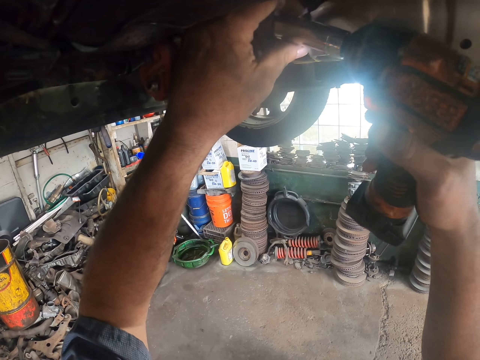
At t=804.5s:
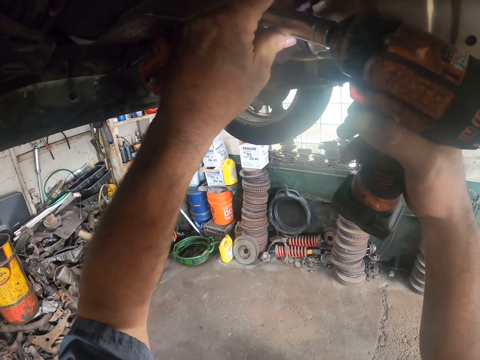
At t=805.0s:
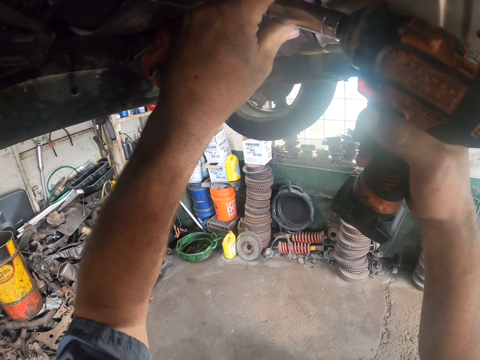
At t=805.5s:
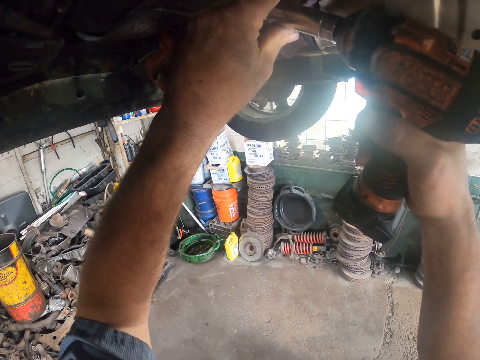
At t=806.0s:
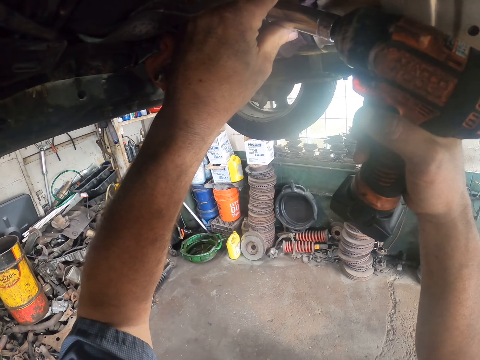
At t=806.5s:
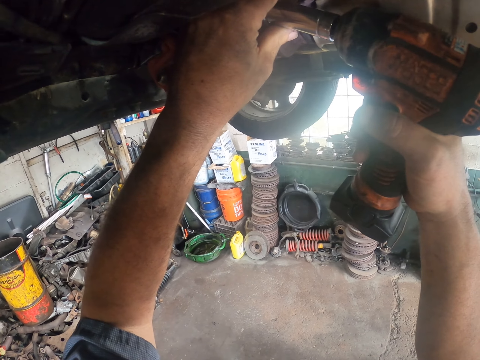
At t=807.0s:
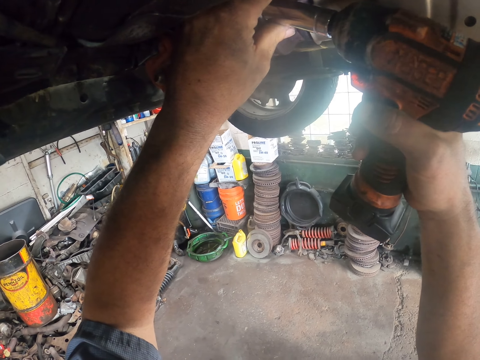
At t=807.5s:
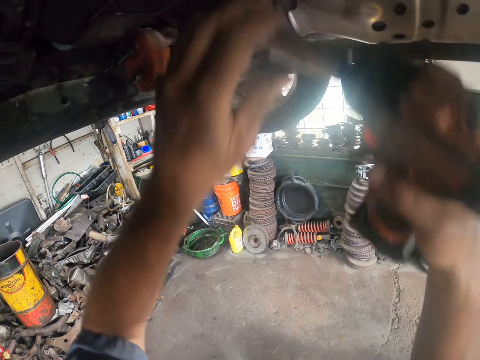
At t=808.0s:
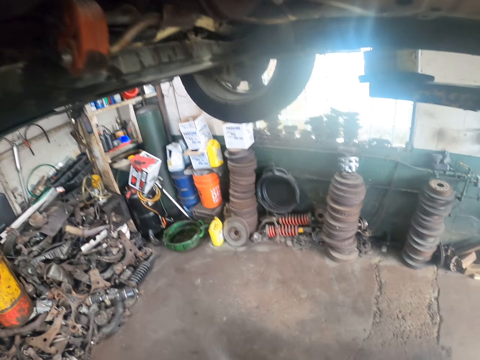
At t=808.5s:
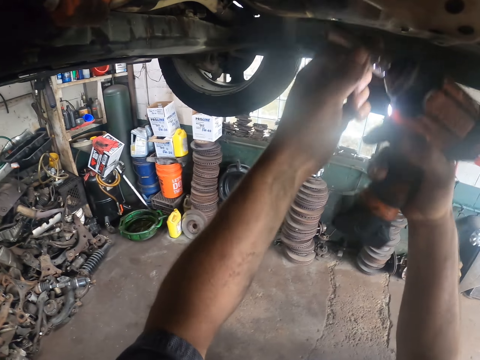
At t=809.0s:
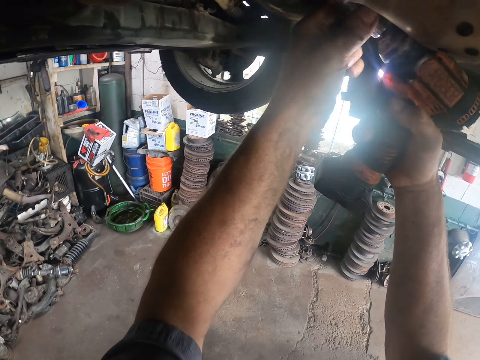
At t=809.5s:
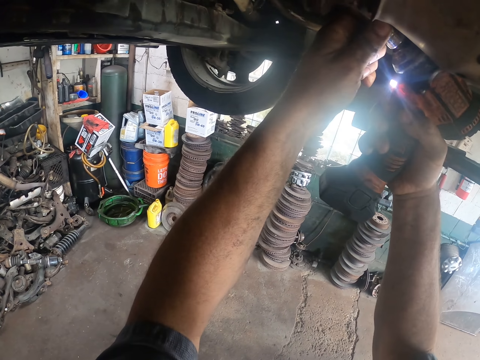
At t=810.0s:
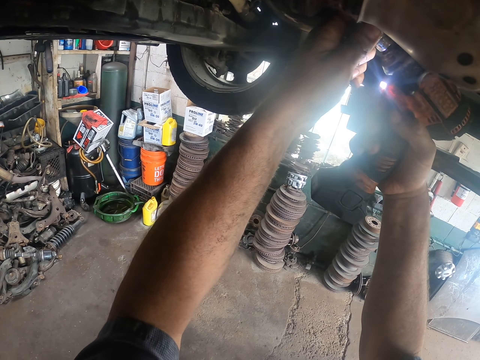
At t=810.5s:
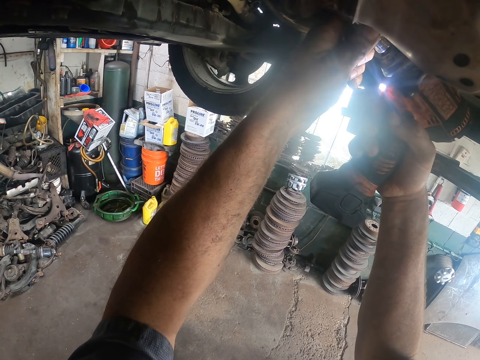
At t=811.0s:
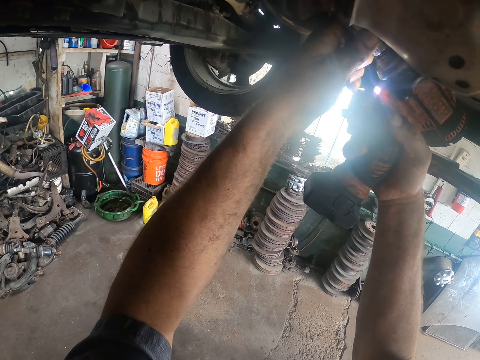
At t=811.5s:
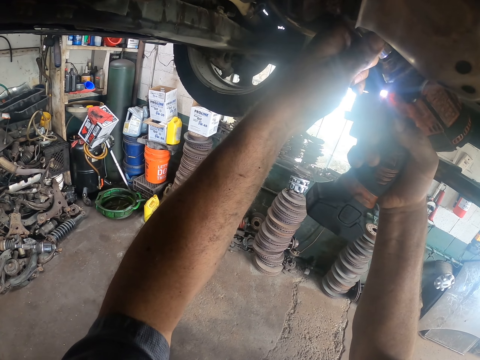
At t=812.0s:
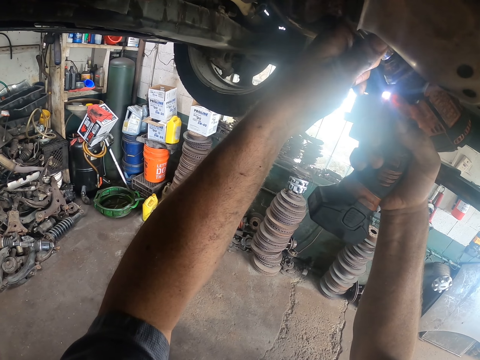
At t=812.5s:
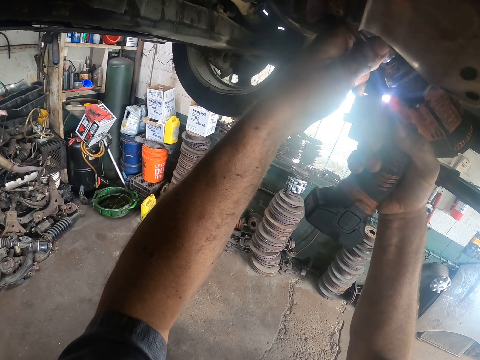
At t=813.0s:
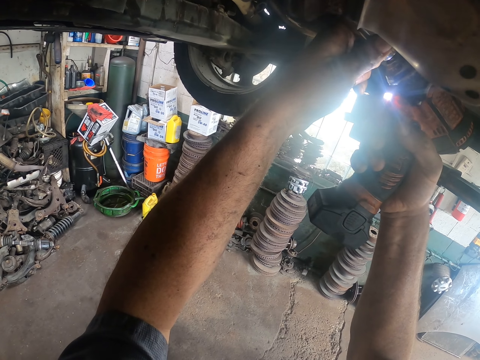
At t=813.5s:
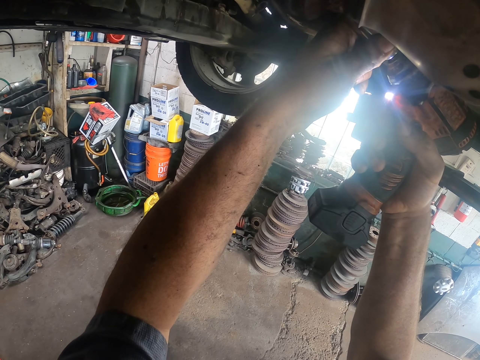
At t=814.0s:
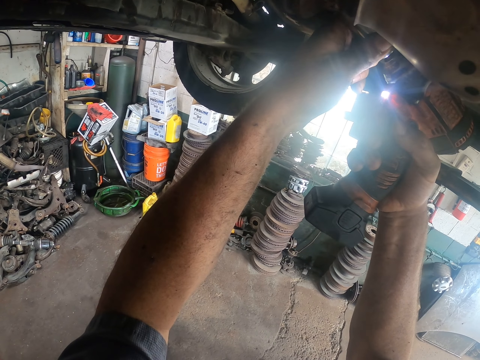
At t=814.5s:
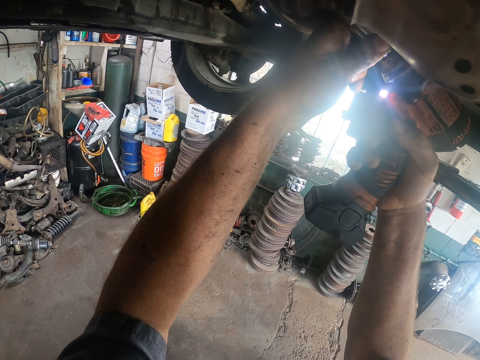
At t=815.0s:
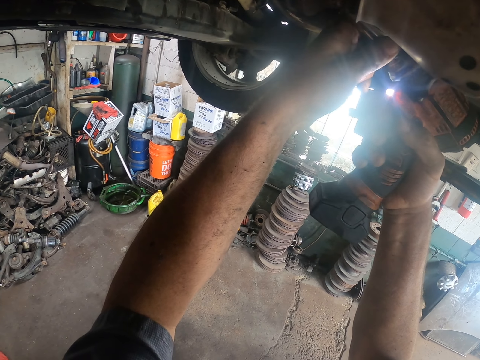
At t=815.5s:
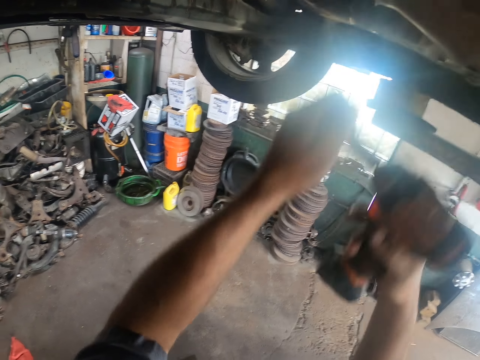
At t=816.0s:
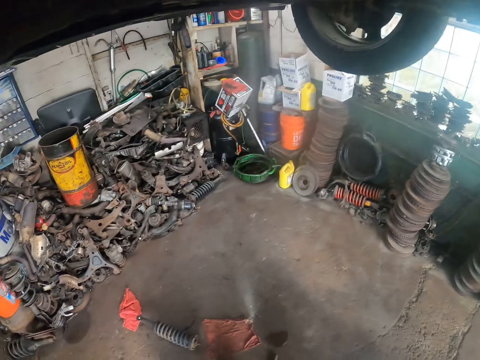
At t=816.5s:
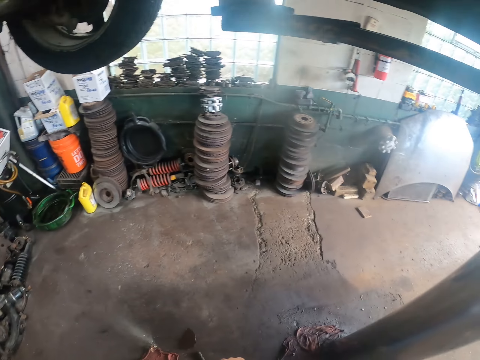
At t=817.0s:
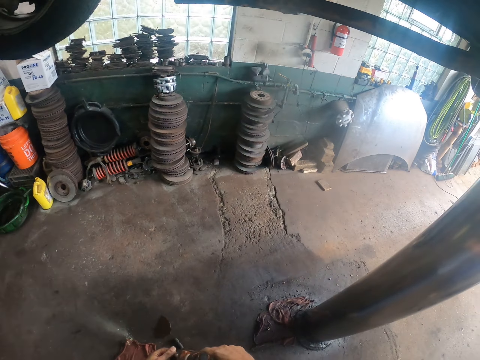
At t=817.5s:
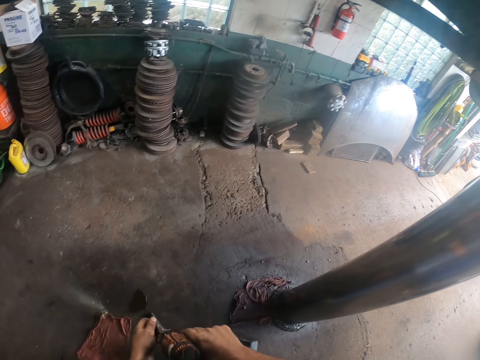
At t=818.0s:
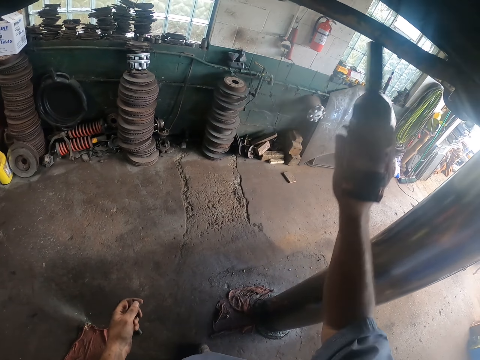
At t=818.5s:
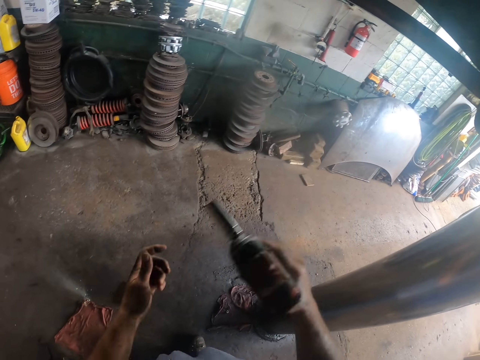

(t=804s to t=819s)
The camera wearer un-drills nuts under the car.

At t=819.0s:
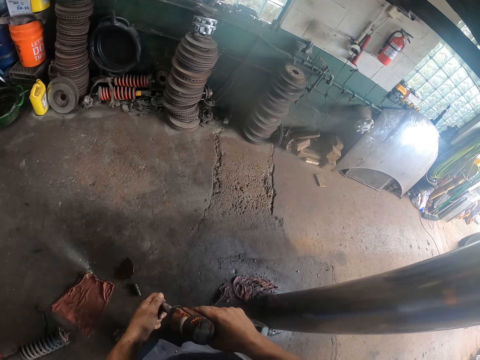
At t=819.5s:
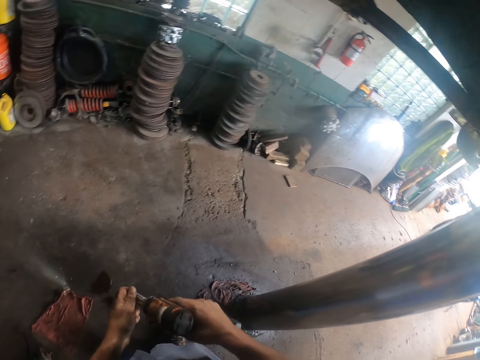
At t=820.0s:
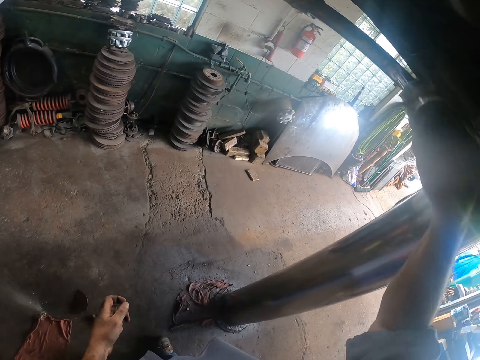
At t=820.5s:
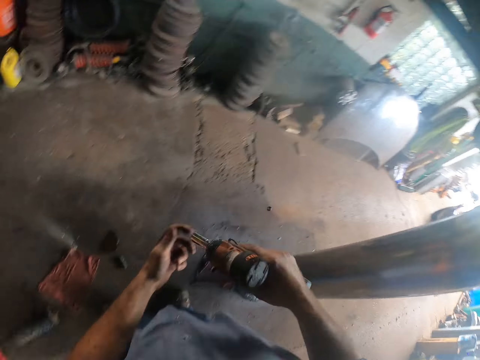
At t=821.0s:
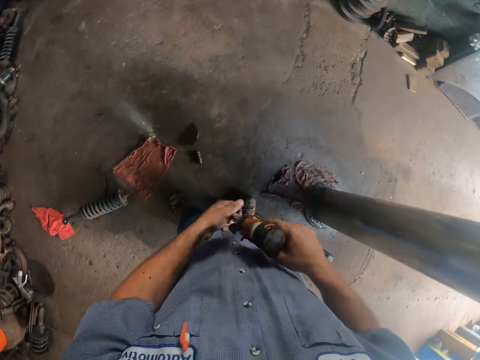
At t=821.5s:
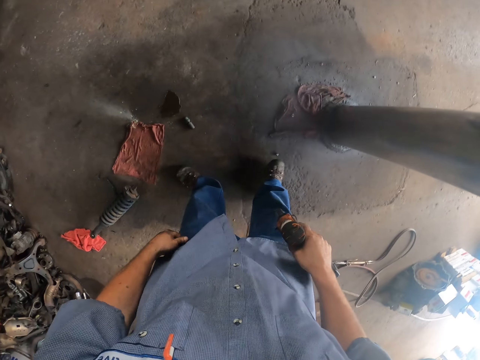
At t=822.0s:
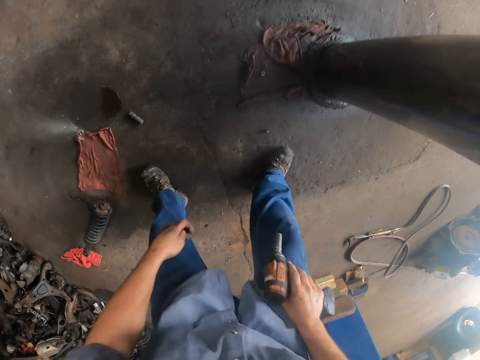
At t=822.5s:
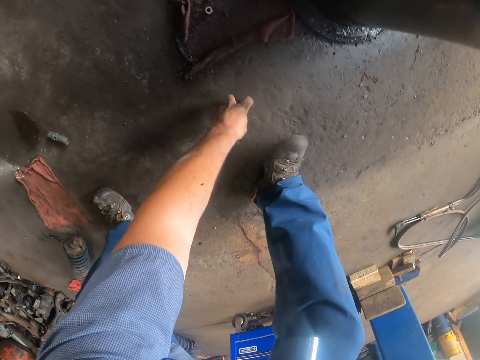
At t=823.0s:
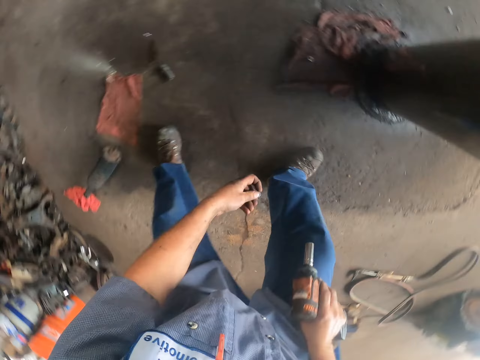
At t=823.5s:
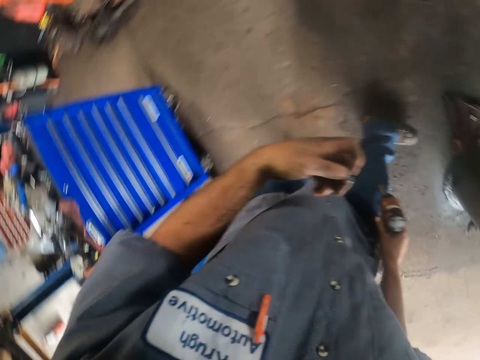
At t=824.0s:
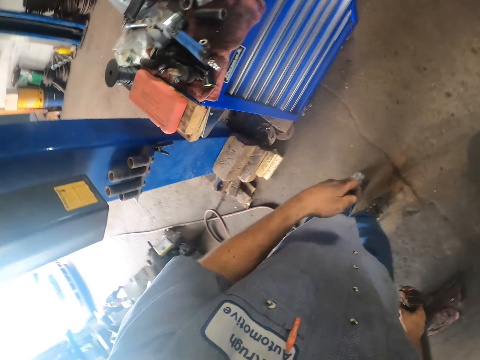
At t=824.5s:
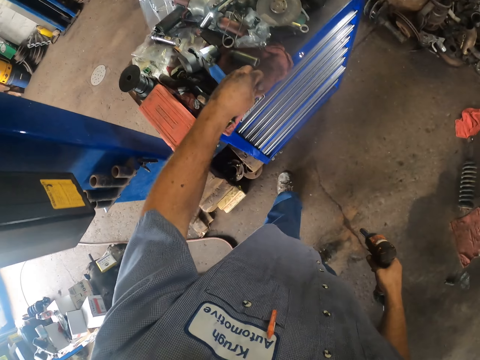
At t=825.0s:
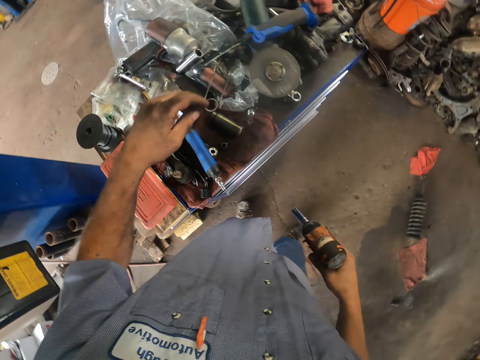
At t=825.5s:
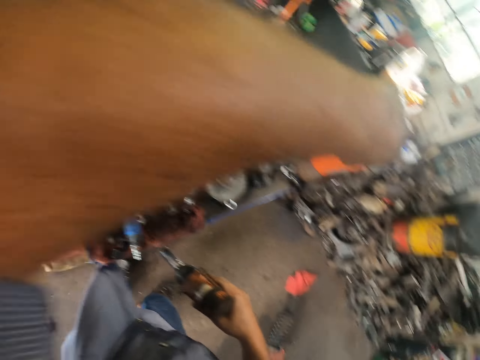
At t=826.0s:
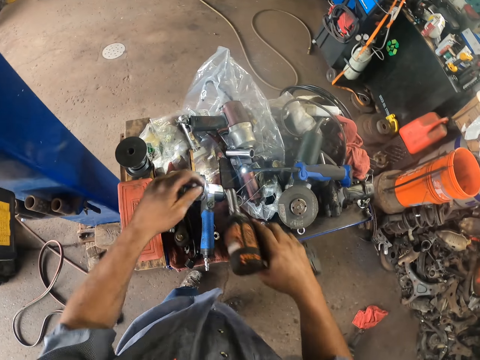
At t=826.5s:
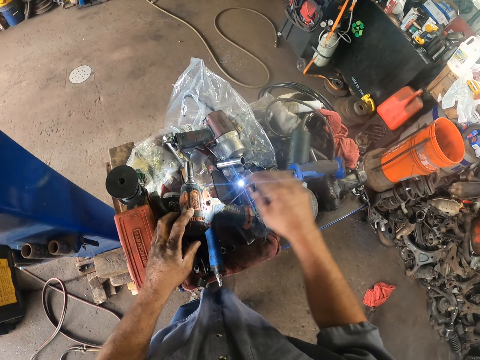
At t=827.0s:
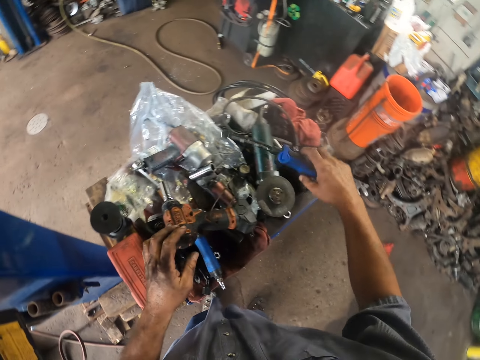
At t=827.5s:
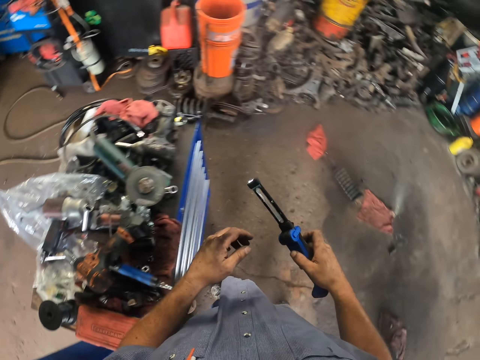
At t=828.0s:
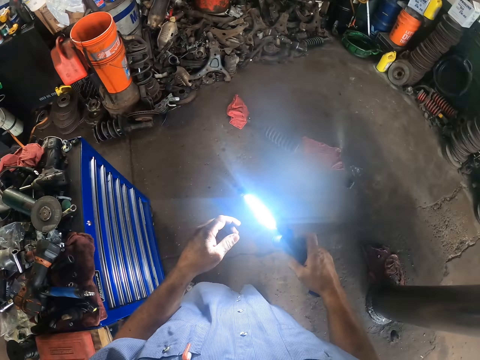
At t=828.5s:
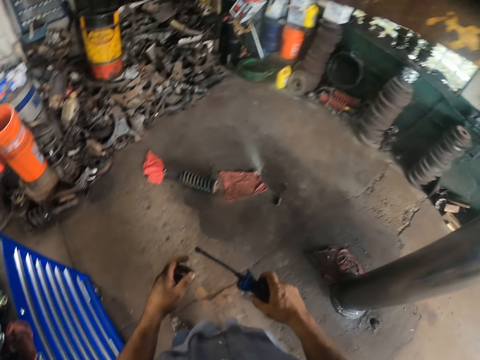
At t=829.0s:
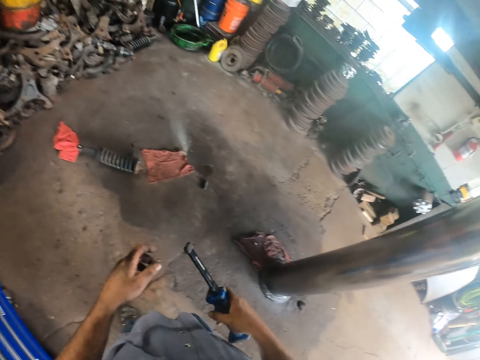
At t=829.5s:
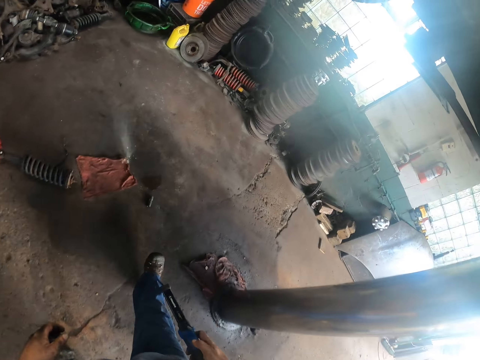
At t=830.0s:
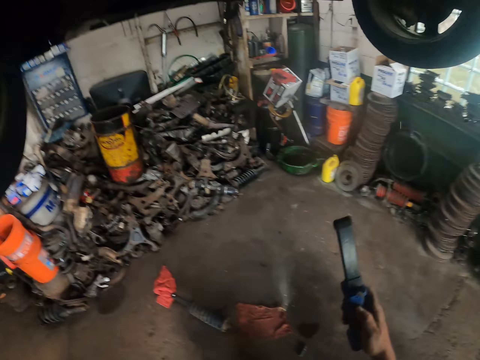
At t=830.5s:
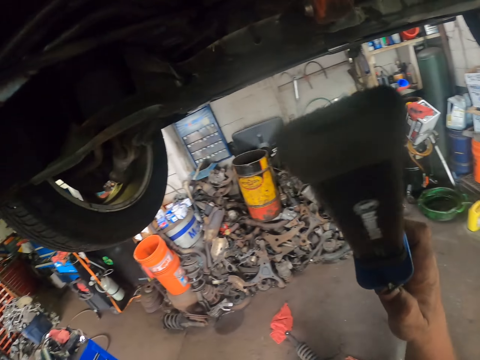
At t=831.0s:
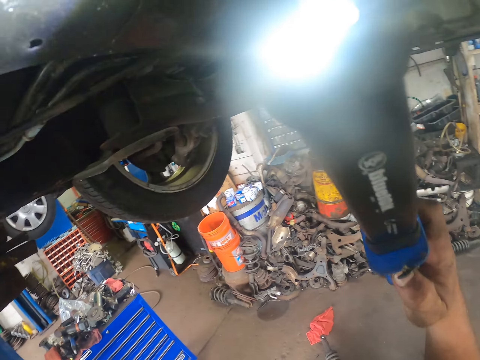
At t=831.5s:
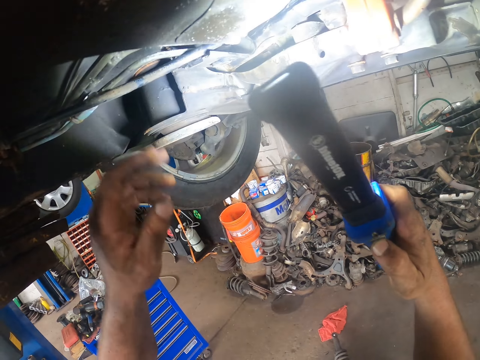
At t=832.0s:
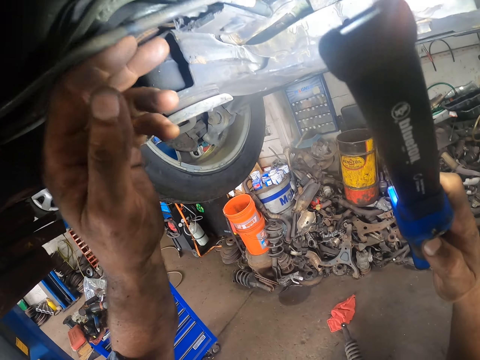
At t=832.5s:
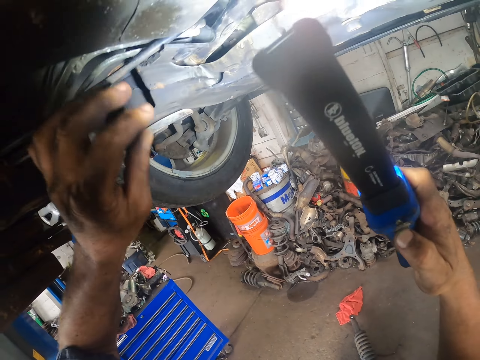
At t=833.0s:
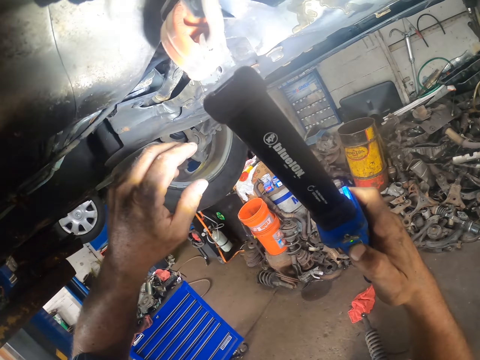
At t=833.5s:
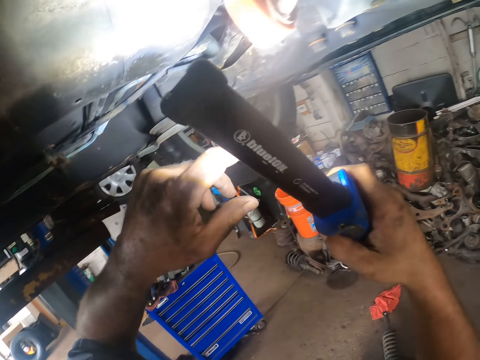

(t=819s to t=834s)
The camera wearer picks a nut from the floor. They put the nuts on the tool box. They put the hand drill or wrench on the tool box. They pick the light from the table. They touch the wire.
